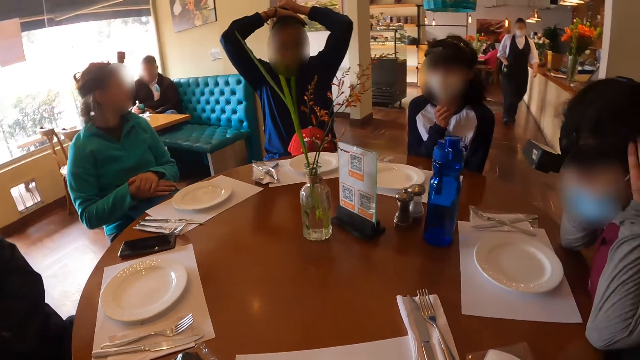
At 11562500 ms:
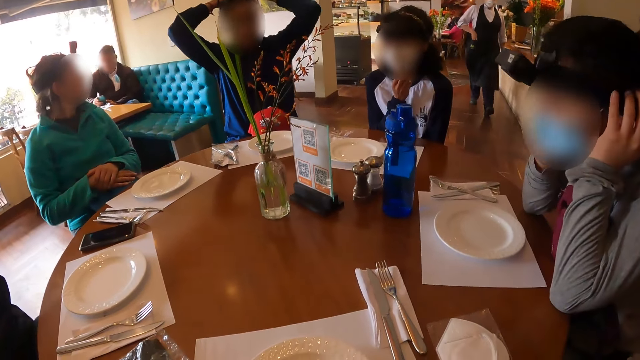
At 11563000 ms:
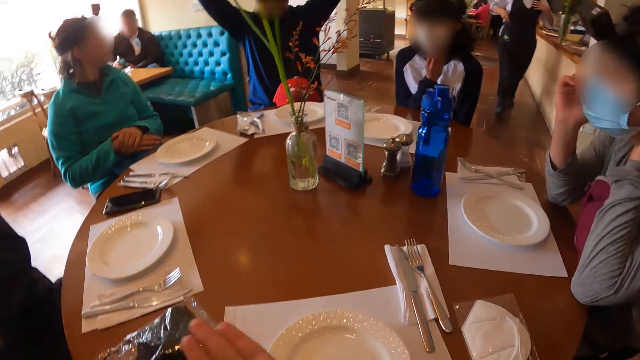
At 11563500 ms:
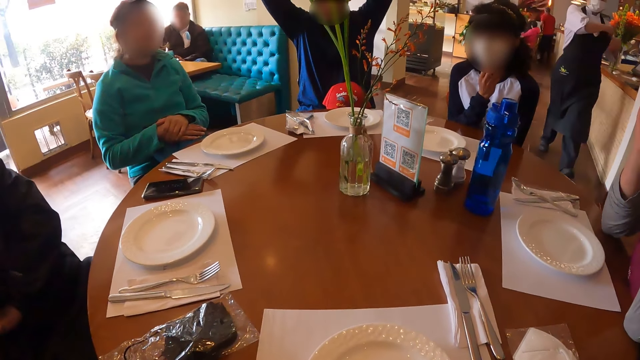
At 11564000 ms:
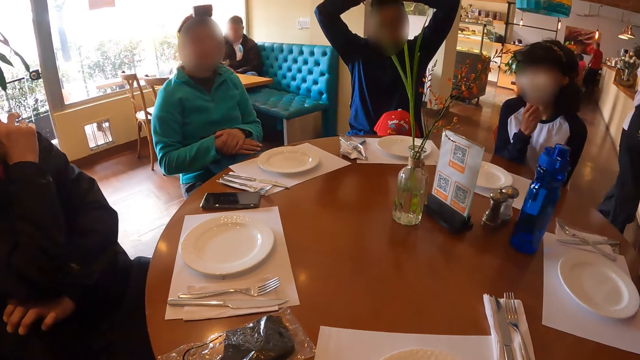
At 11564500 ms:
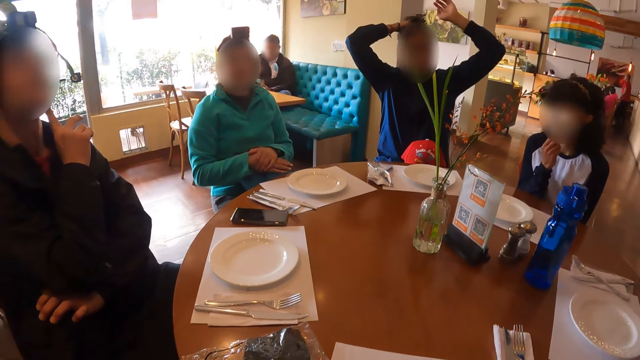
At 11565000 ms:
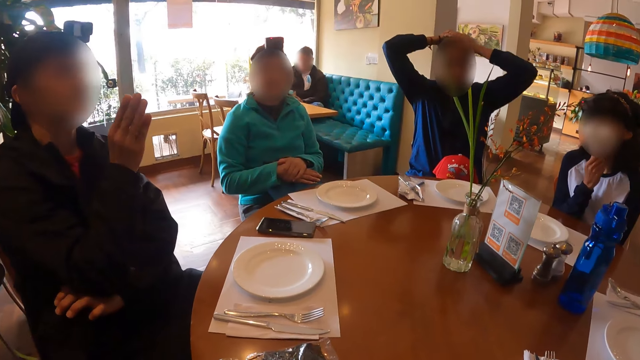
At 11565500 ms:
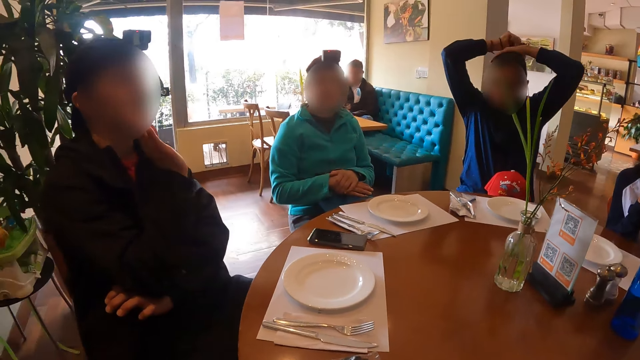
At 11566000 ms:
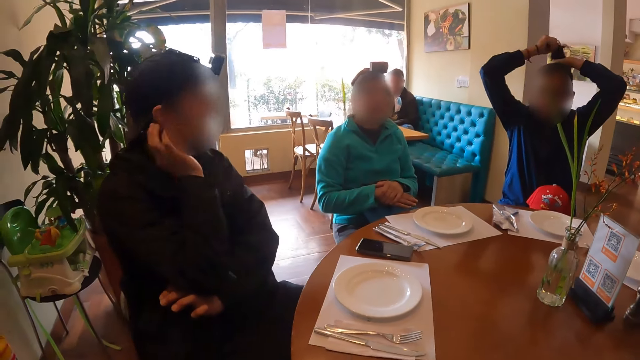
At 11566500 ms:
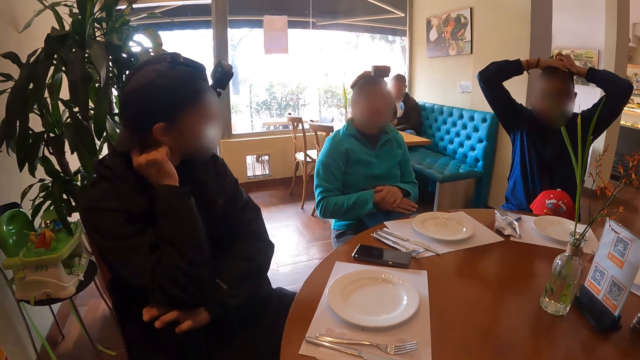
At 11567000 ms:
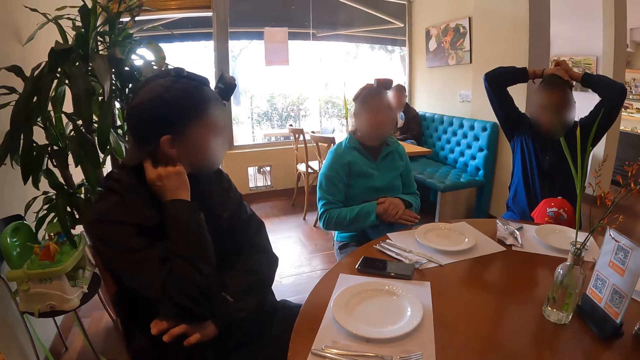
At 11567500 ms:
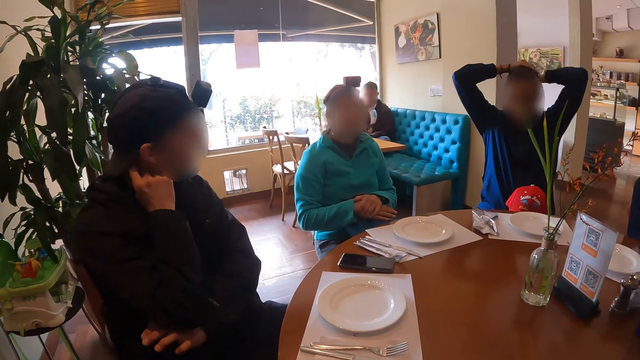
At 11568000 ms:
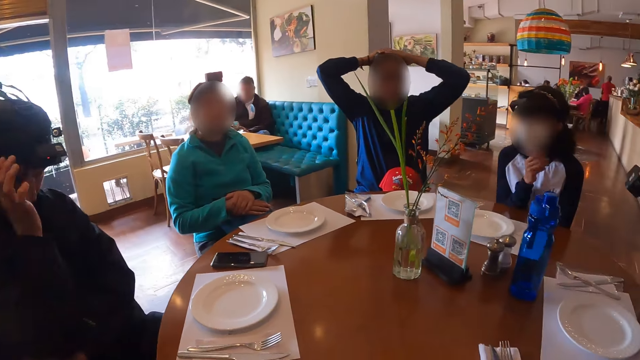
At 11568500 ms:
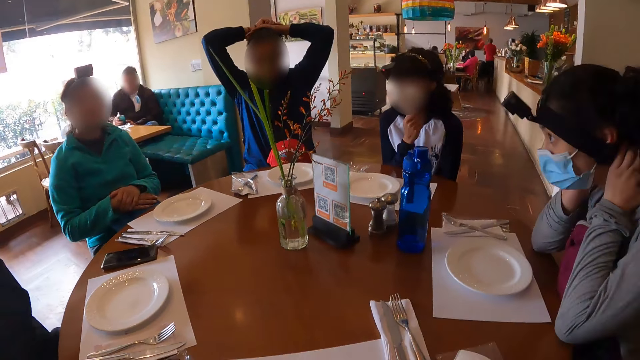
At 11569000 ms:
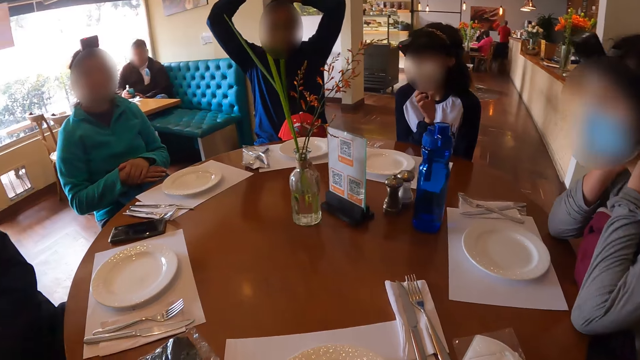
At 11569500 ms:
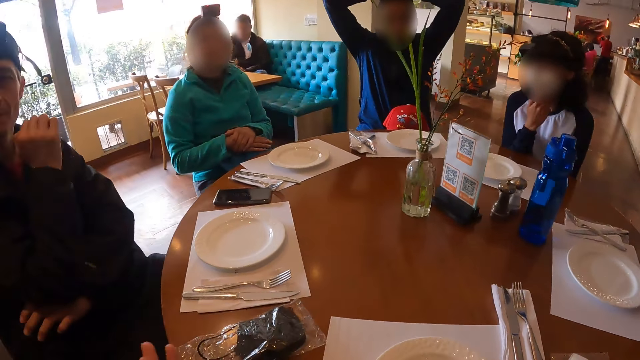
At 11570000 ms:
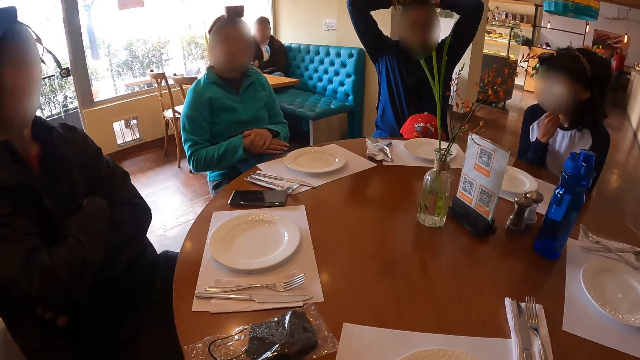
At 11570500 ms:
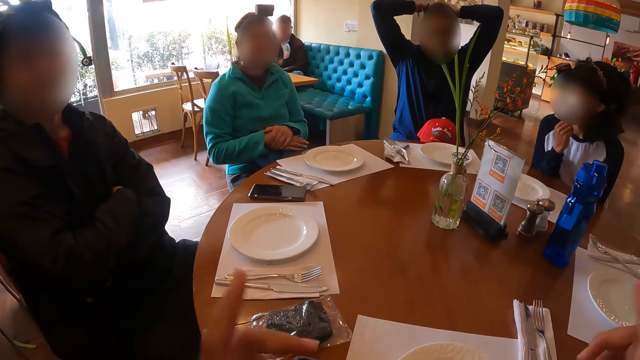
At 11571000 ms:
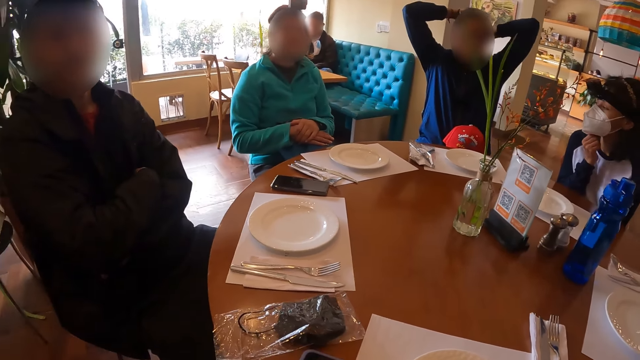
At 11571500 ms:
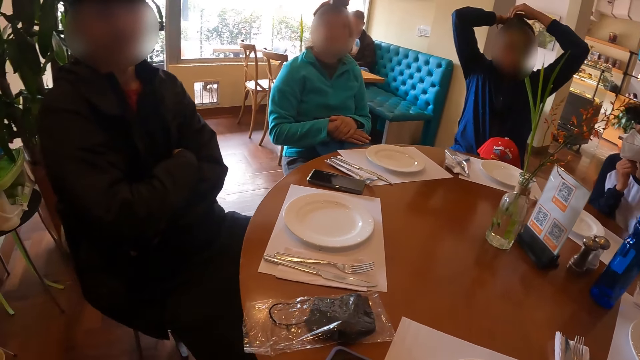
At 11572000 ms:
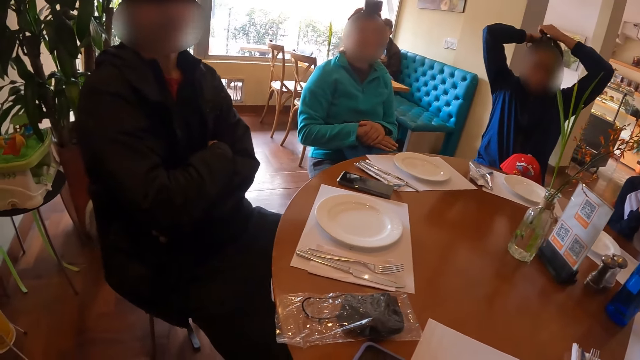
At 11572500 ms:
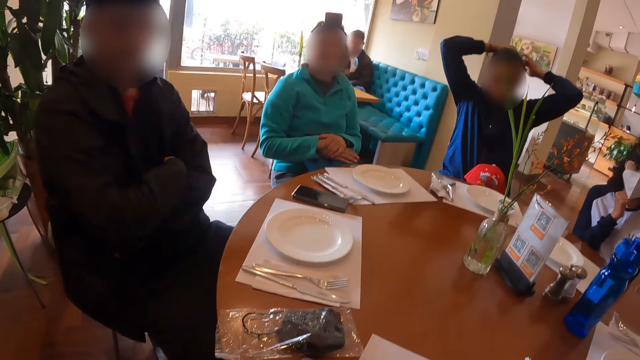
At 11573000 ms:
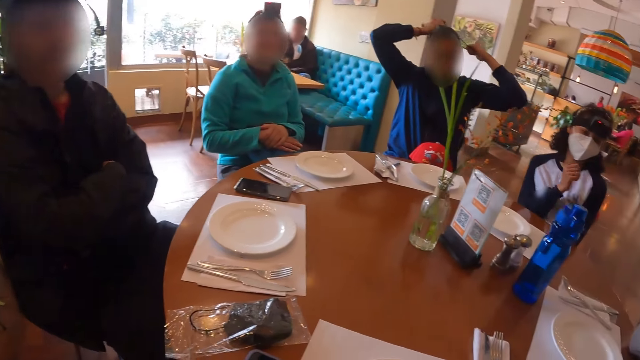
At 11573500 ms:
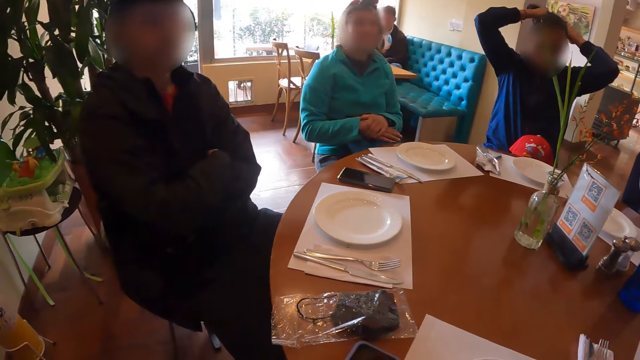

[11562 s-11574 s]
The woman adjusts her mask on her face with her right hand. The man adjusts the camera on his head with his right hand.

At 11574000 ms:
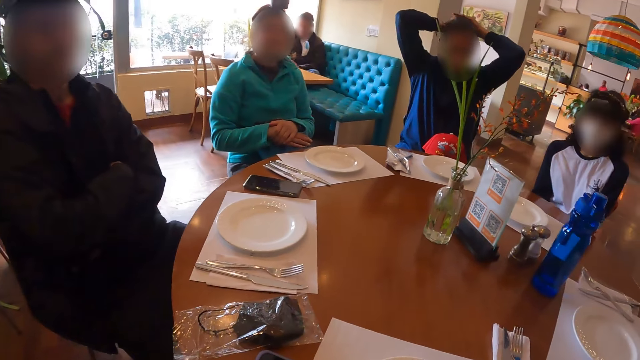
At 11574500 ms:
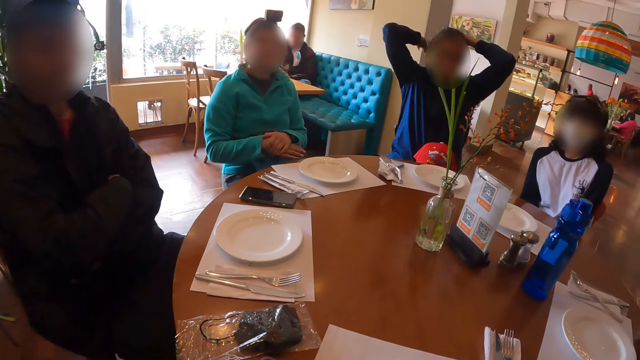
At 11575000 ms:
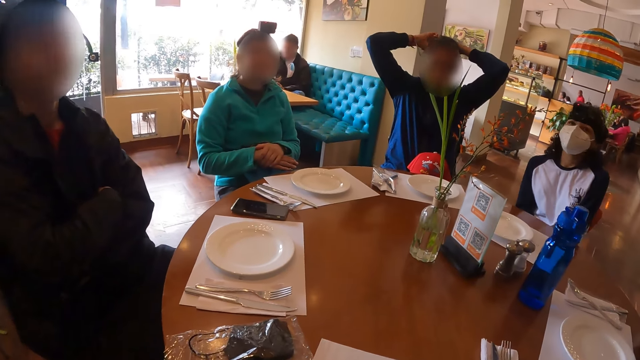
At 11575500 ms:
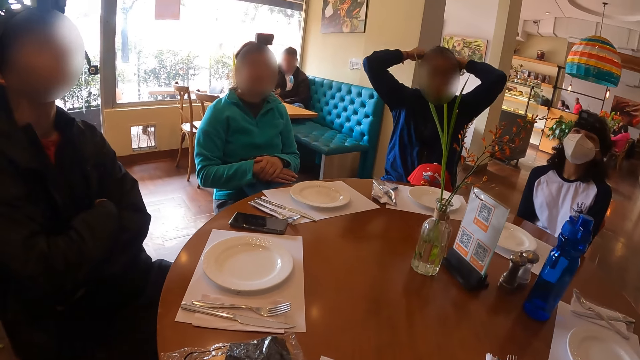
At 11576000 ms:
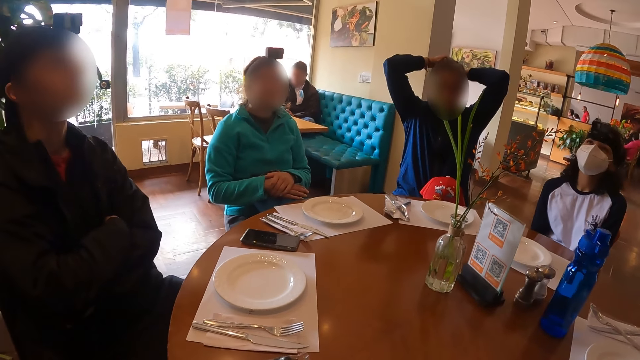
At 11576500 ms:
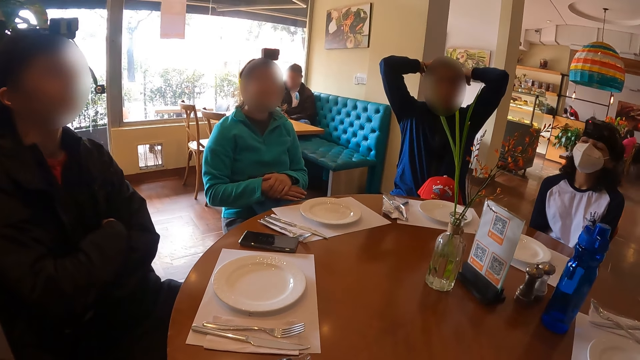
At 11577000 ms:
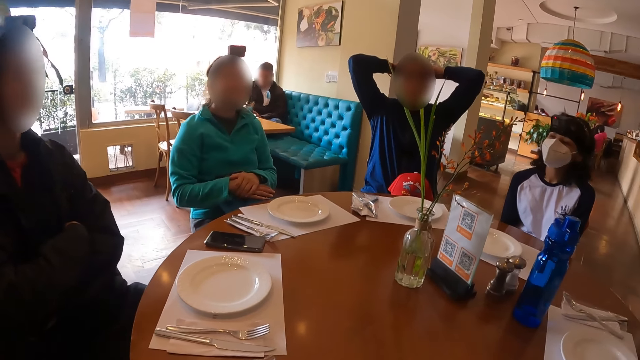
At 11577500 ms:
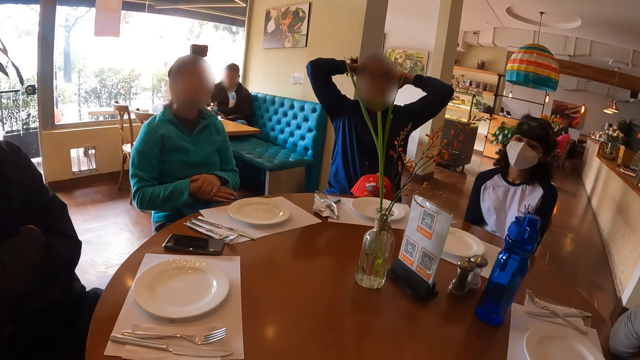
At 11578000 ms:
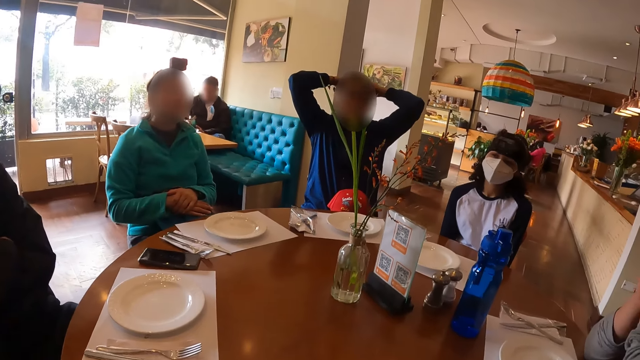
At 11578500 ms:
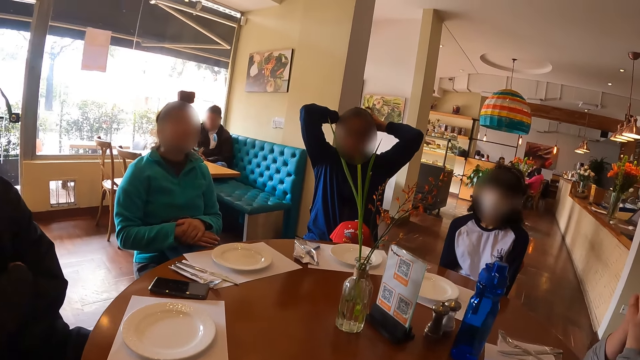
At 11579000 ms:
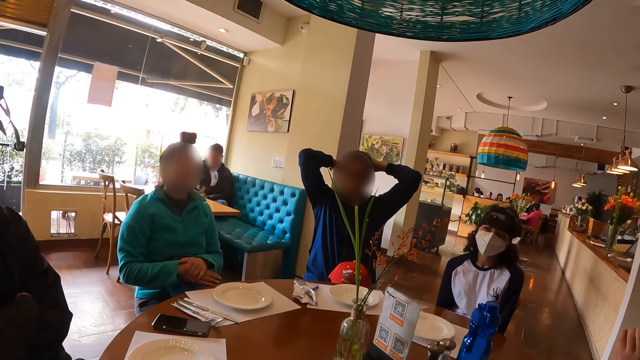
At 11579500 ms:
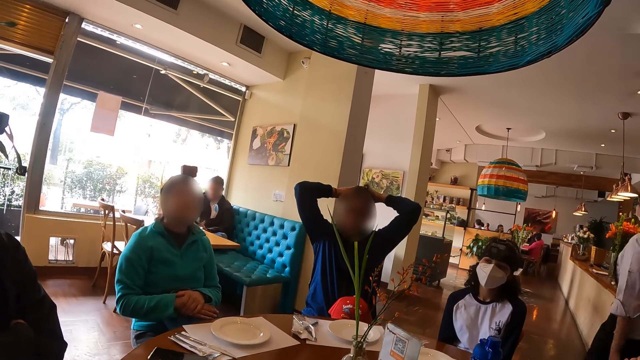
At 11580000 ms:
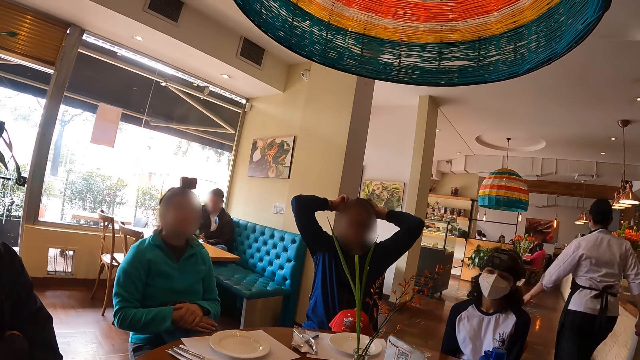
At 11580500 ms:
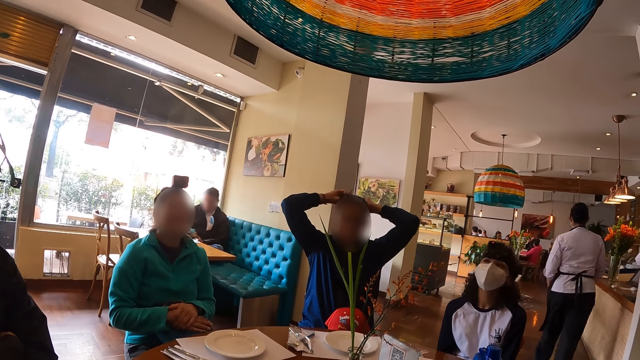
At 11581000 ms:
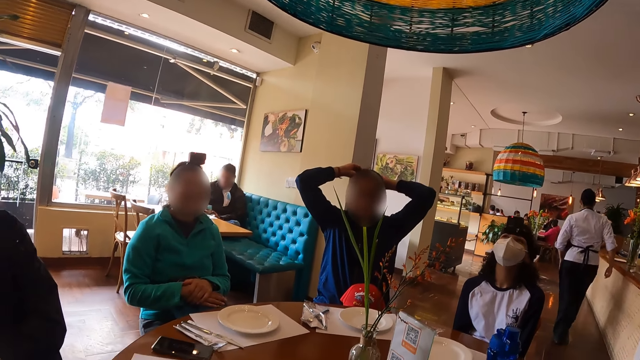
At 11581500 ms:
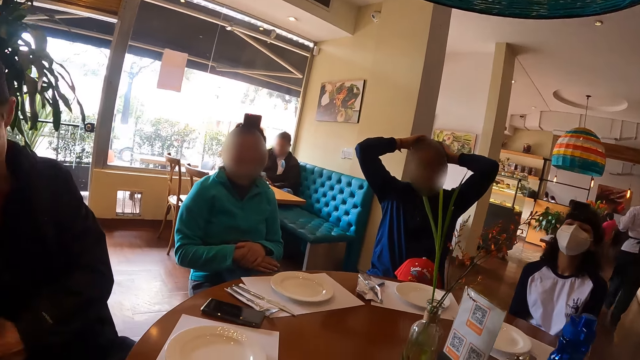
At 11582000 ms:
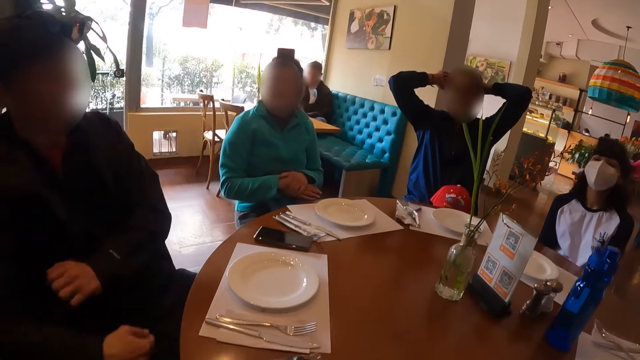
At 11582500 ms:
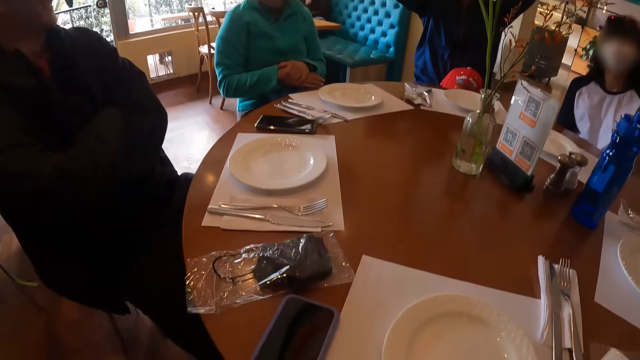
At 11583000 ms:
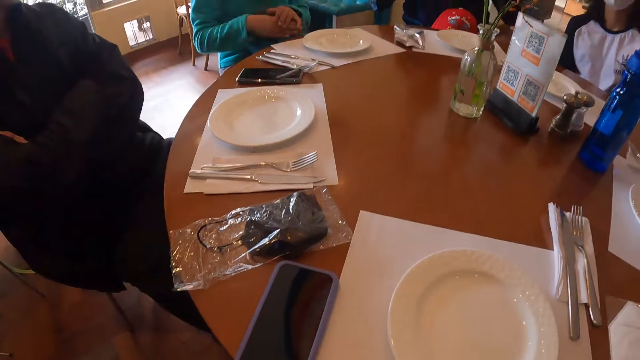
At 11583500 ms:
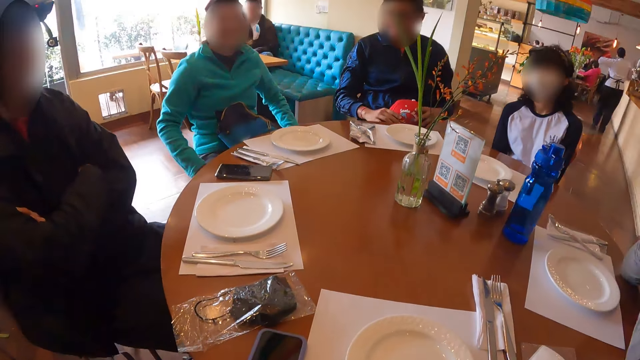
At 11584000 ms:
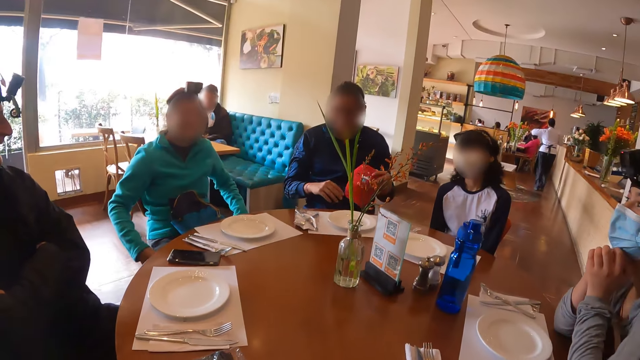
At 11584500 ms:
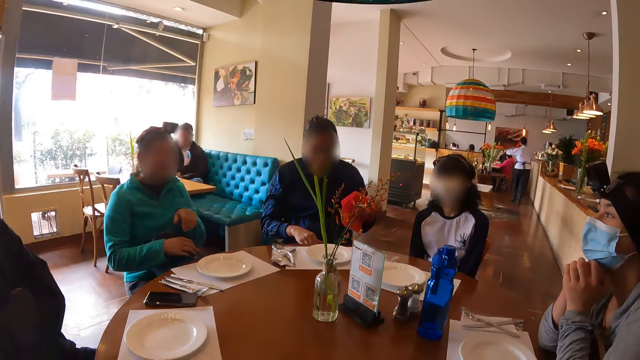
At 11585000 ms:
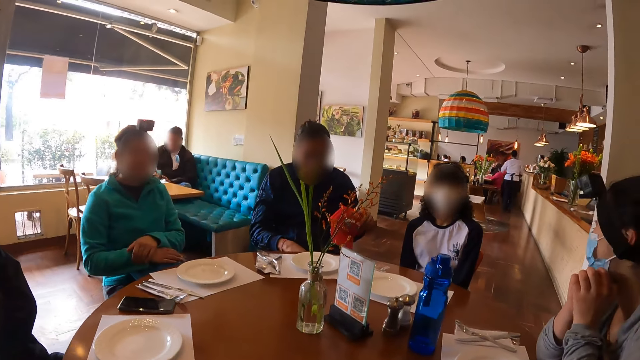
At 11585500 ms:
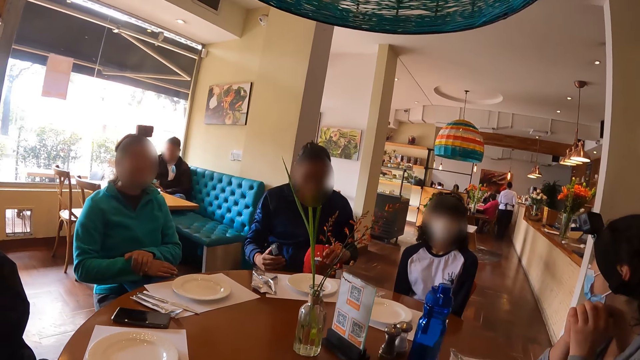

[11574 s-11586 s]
The woman walks from the dining area through the reception into the kitchen. The man touches the cap on his lap with both hands, picks up the cap from his lap with his left hand, and picks up the camera from his lap with his right hand. He adjusts the cap on his lap with his left hand.
